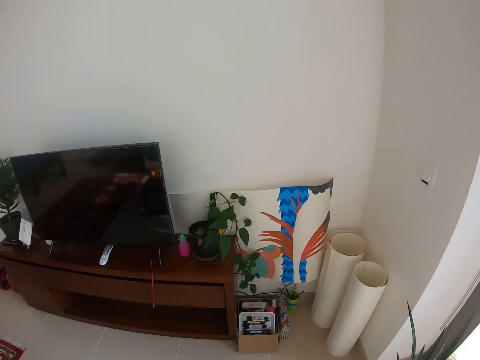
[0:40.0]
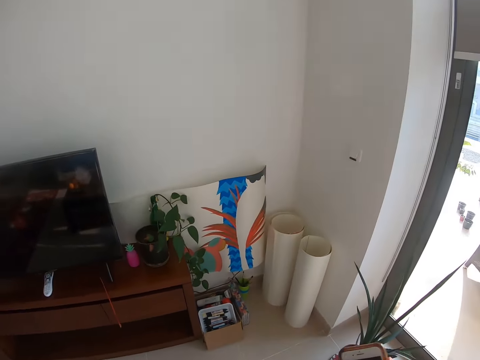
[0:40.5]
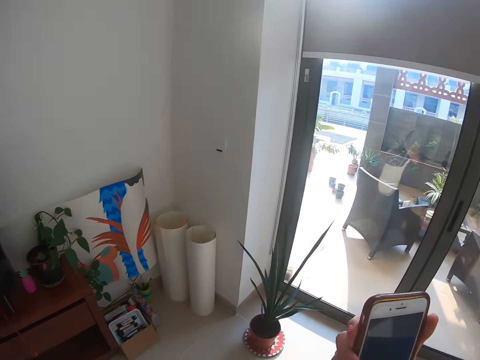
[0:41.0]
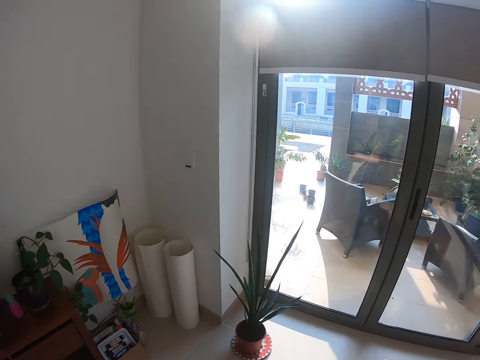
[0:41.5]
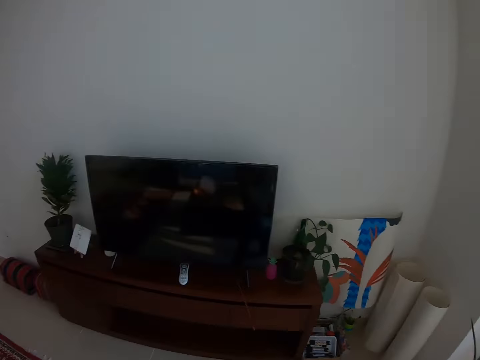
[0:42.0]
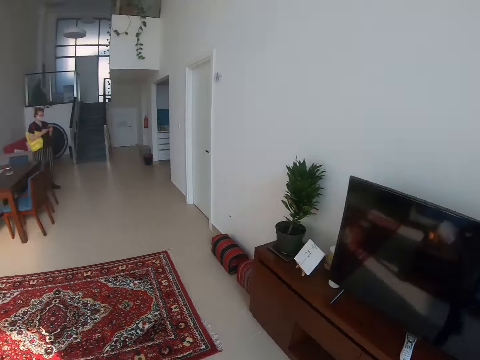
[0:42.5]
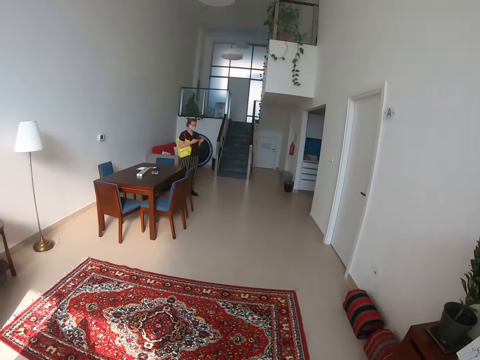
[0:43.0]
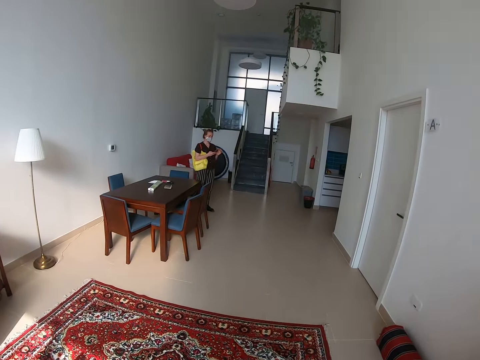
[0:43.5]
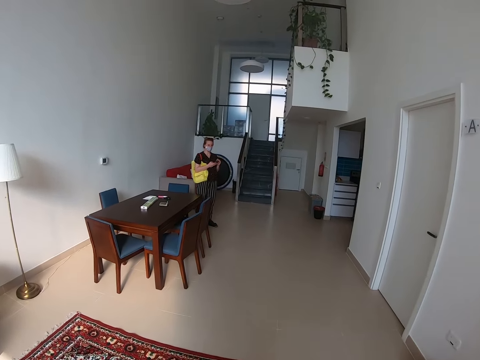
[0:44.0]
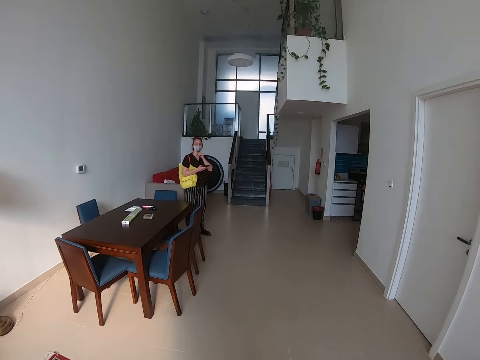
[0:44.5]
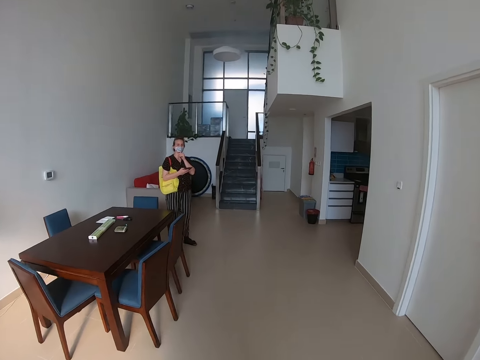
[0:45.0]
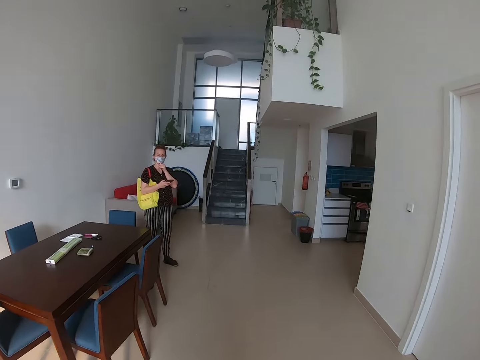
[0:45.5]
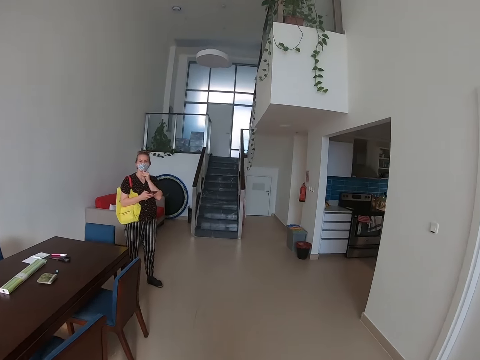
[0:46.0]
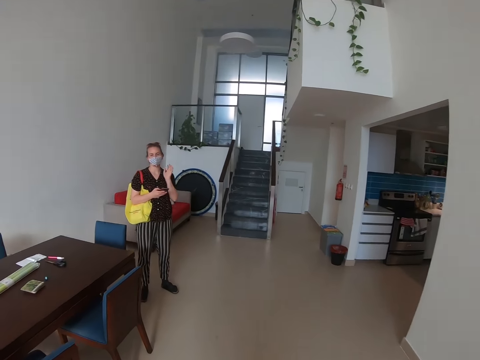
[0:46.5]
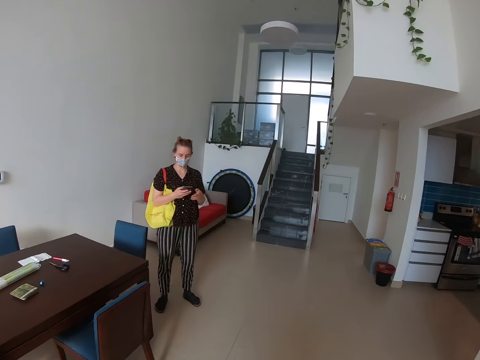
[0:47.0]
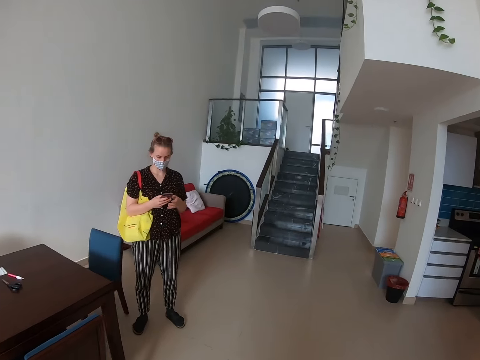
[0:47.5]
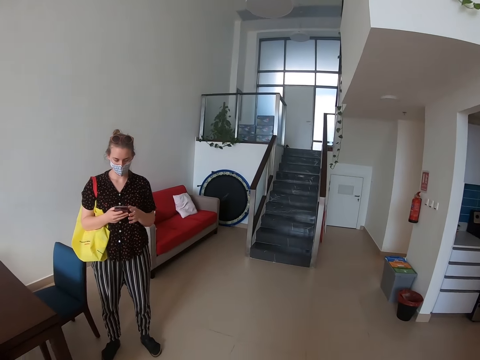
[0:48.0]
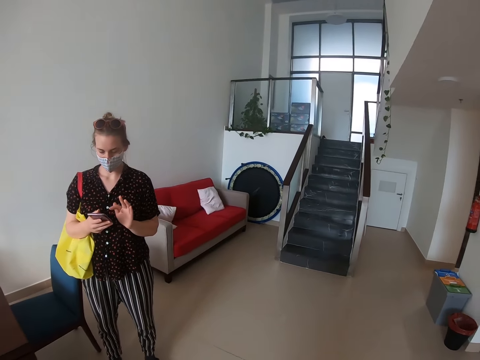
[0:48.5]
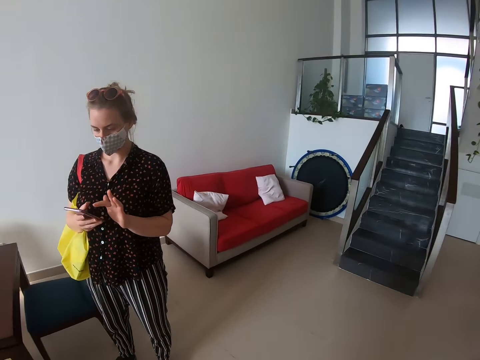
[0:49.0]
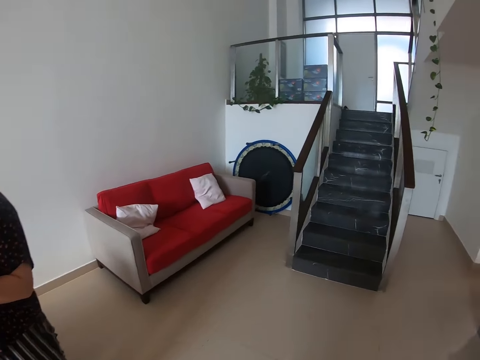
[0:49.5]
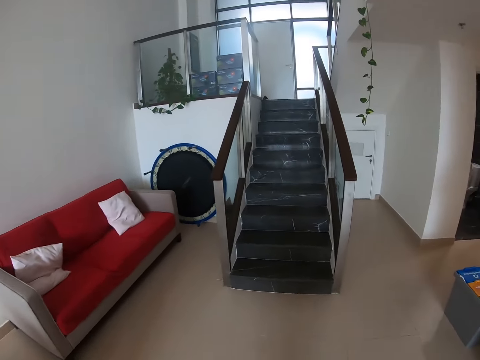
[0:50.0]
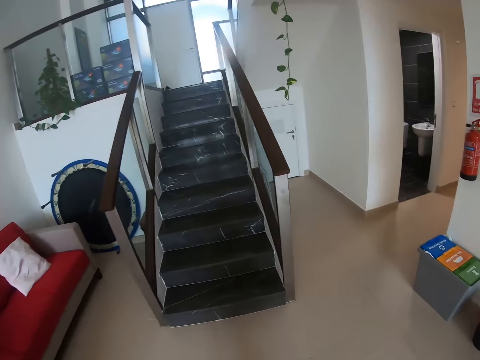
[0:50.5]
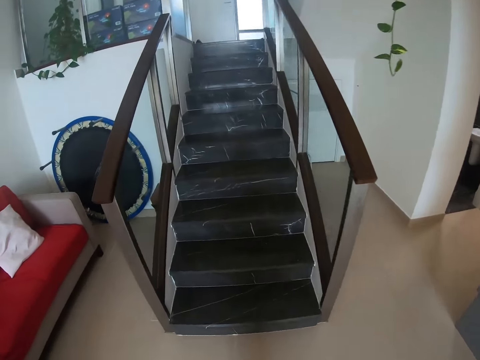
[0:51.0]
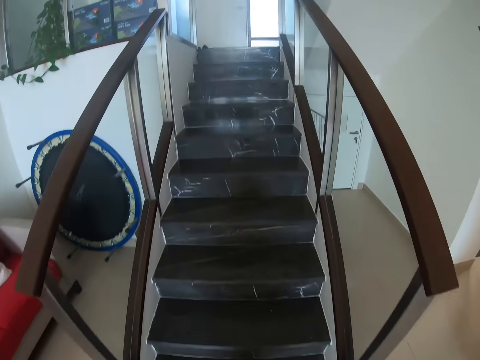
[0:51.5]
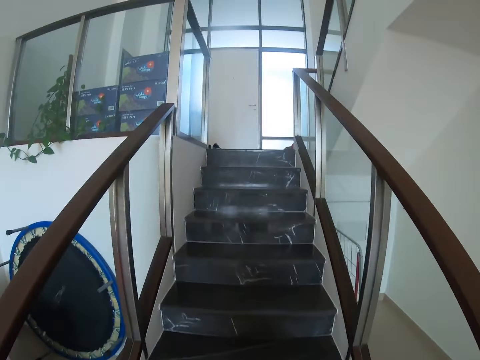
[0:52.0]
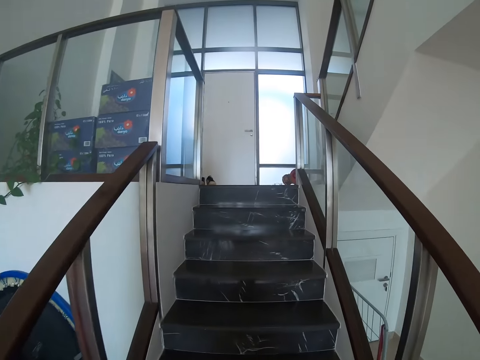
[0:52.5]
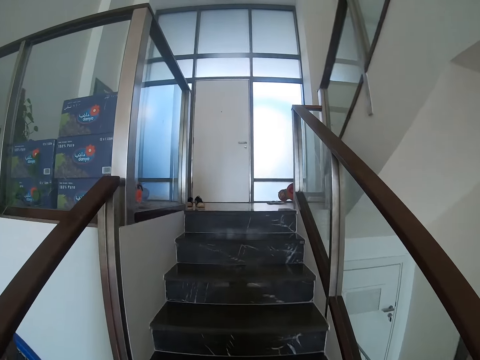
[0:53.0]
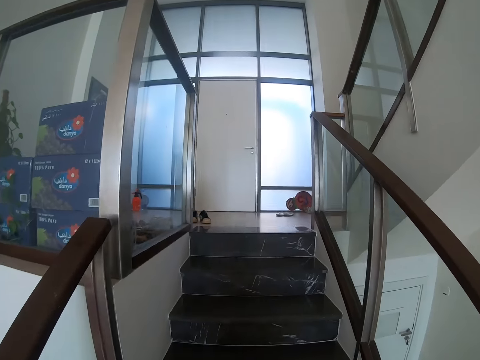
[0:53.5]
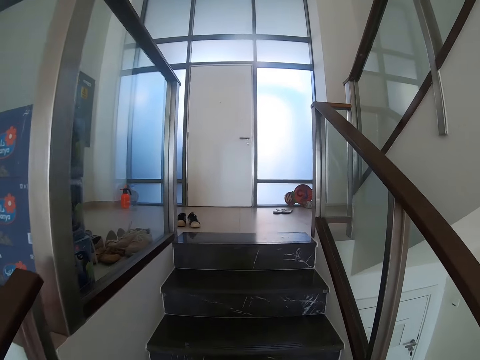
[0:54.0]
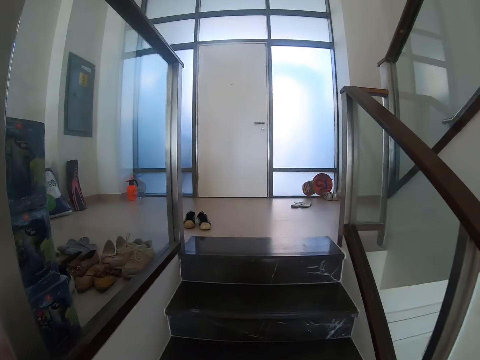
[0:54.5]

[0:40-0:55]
The camera wearer holds a phone. They lift up the phone. They walk around the room. A lady stands in a room. The lady adjusts a mask and scrolls the phone.

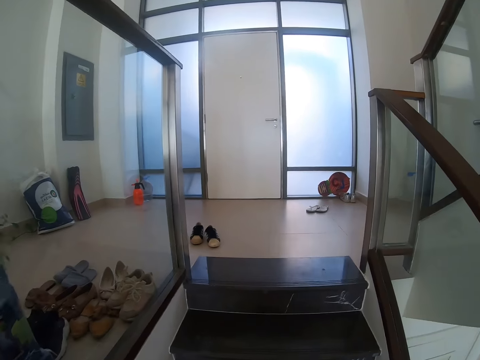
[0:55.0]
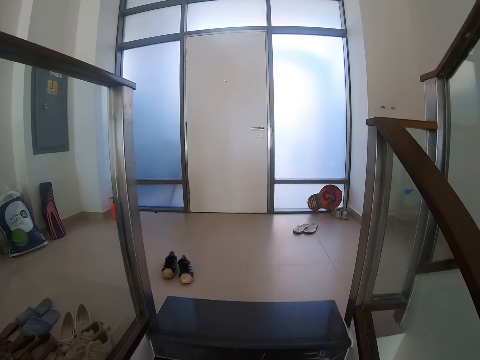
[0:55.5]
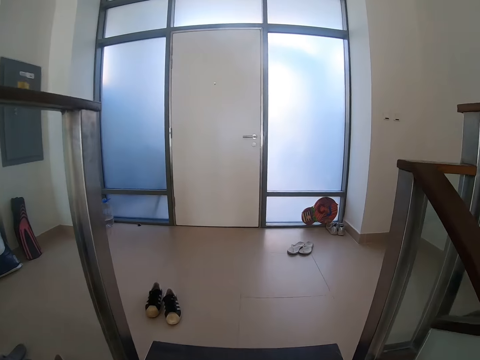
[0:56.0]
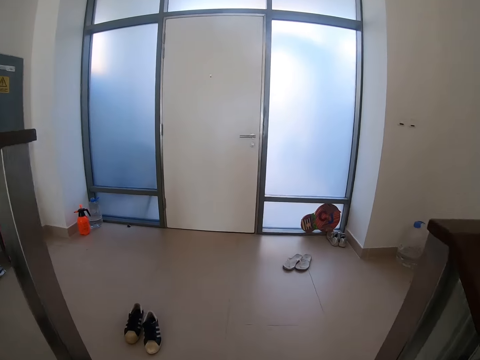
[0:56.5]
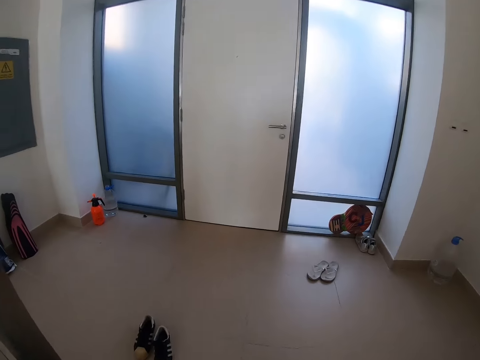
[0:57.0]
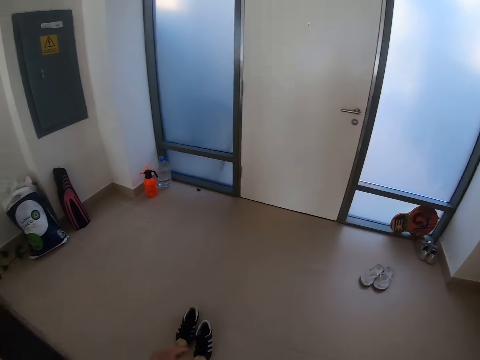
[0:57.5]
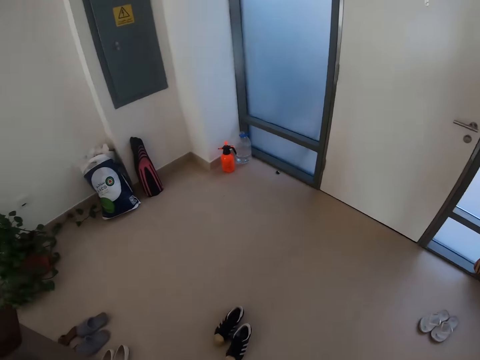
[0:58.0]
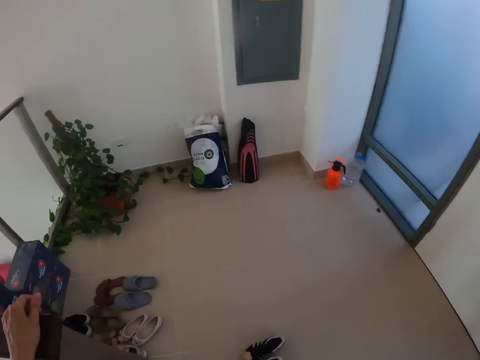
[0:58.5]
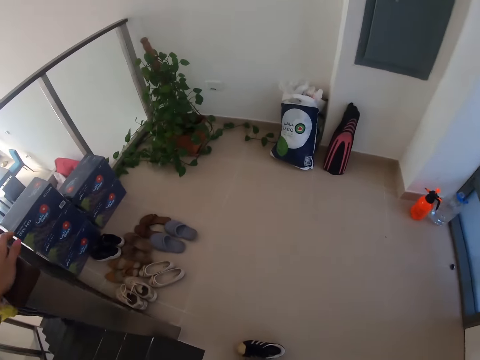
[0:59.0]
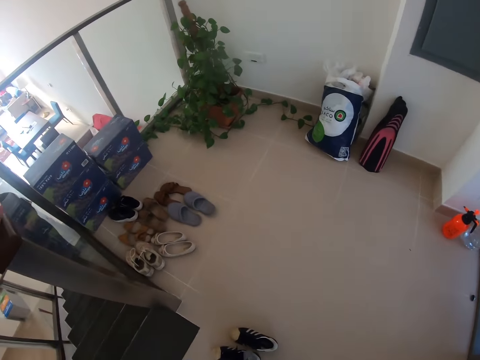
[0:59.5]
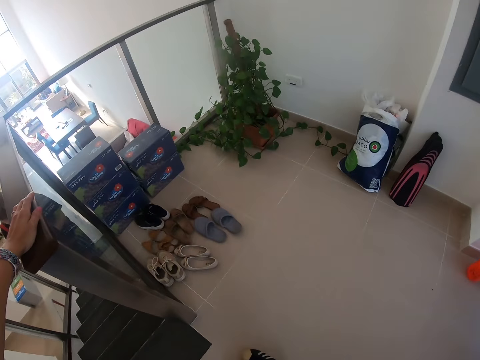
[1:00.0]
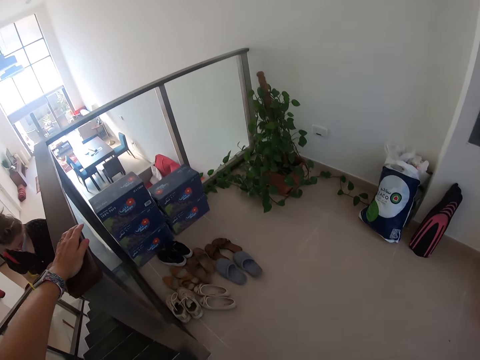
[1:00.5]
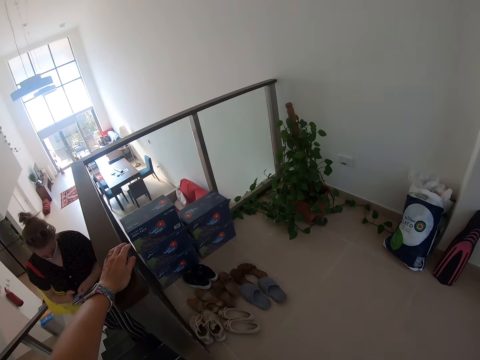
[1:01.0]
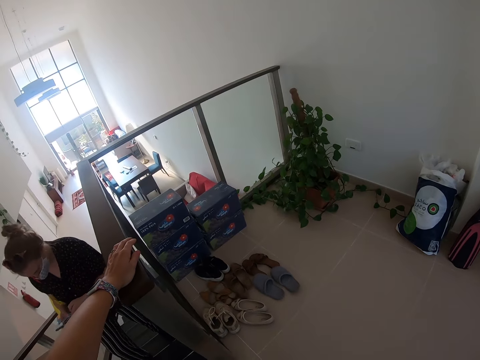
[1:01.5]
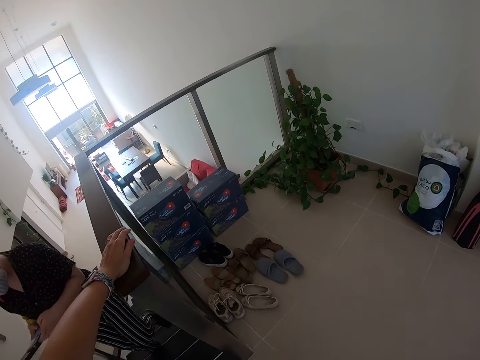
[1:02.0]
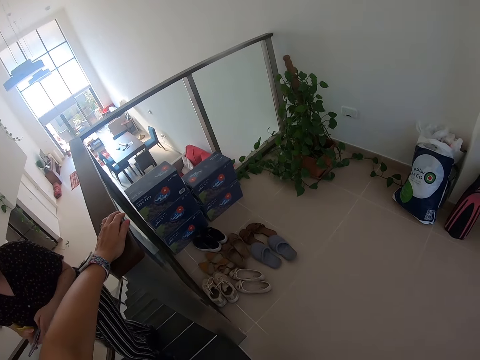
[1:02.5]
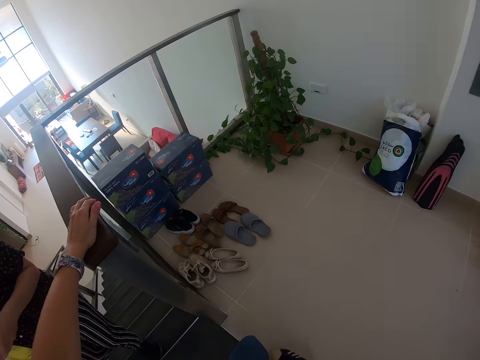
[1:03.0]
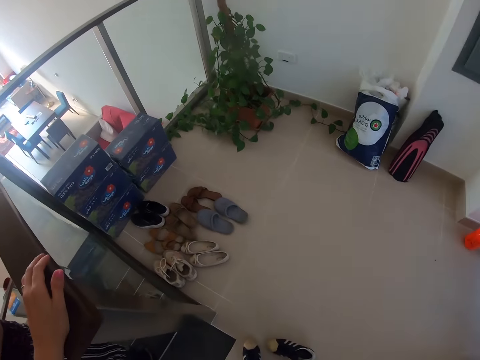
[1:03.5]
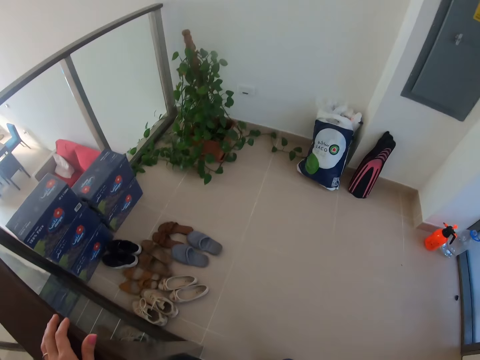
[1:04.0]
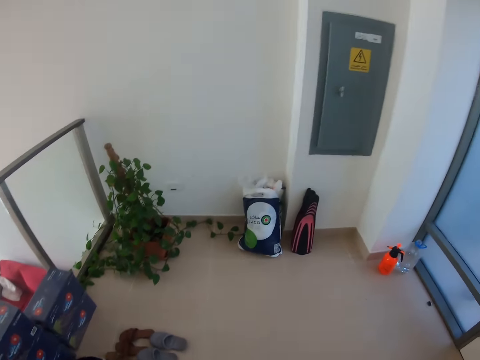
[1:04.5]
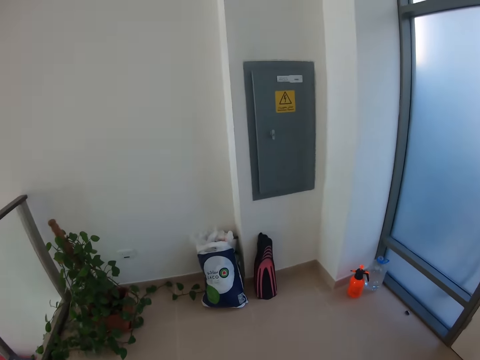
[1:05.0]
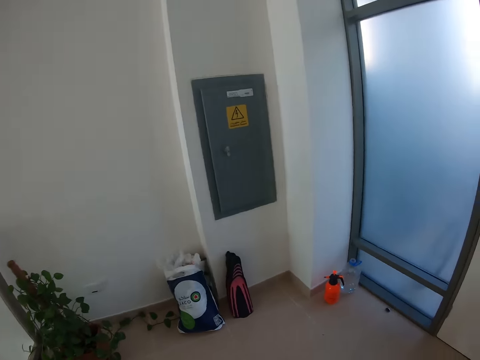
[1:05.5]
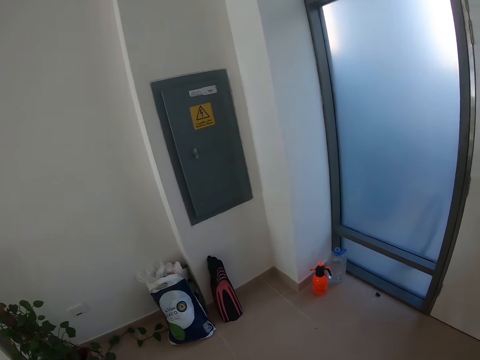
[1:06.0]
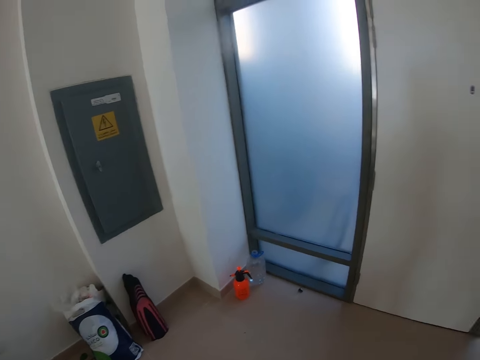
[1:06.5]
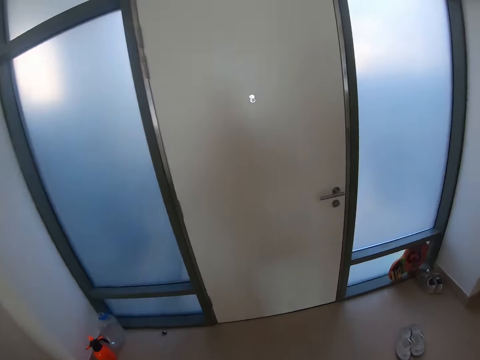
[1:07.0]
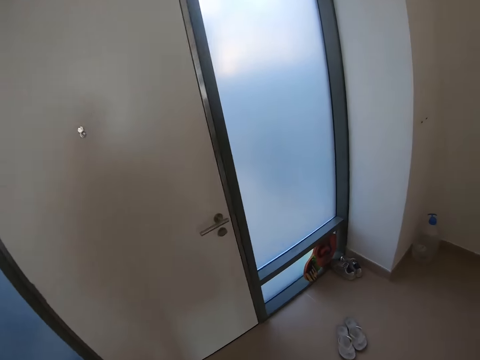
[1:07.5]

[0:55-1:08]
The camera wearer touches a balcony frame. A lady walks in the house. The lady climbs the stairs.
